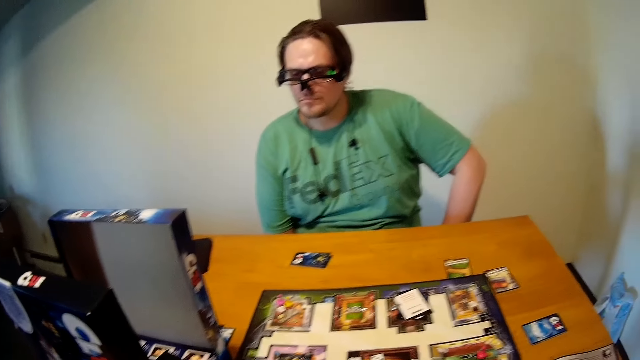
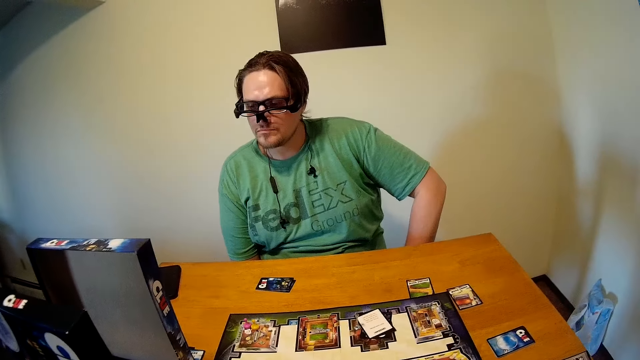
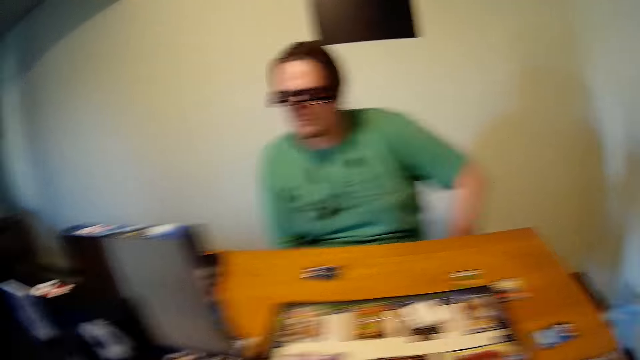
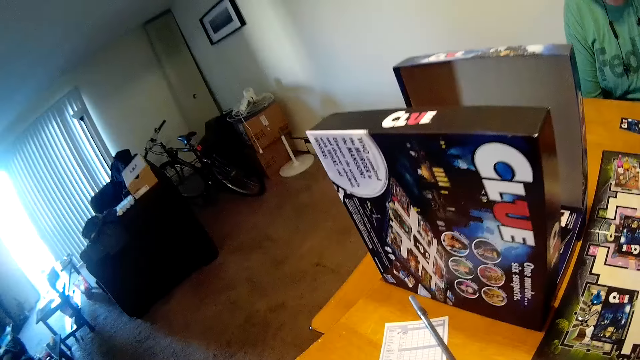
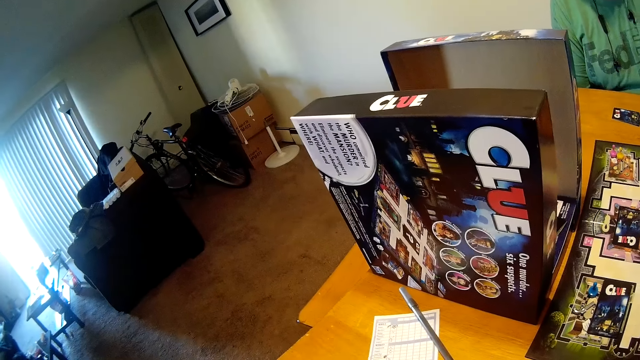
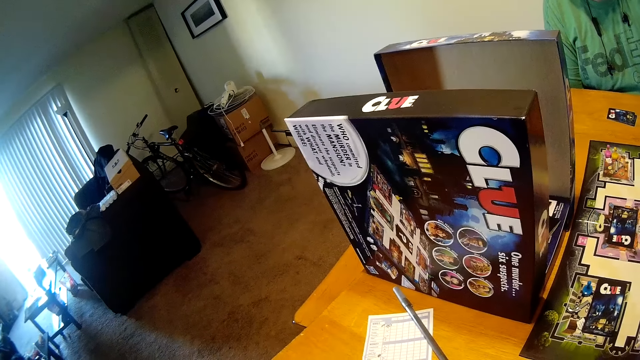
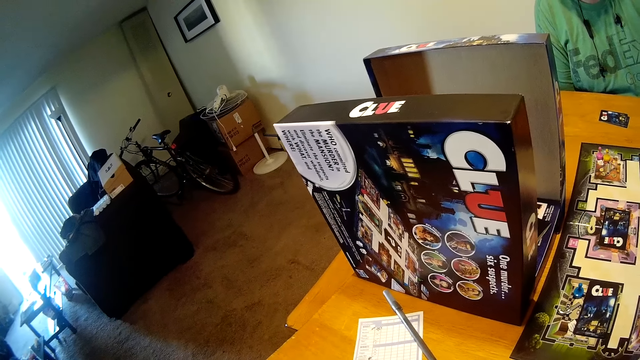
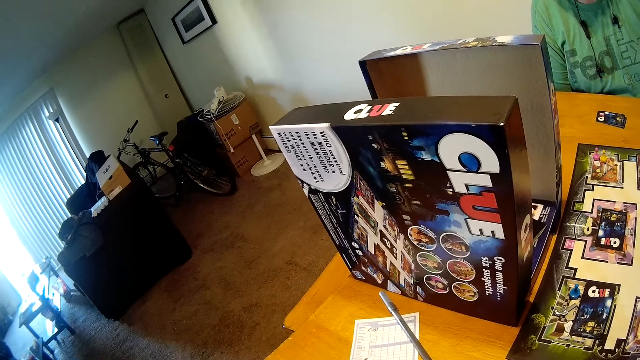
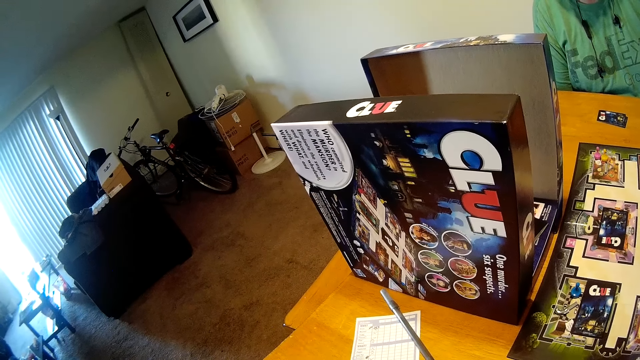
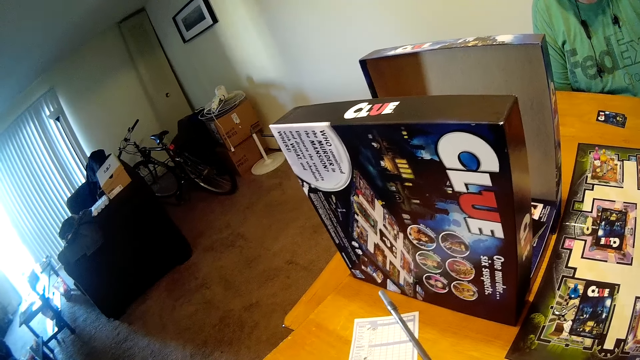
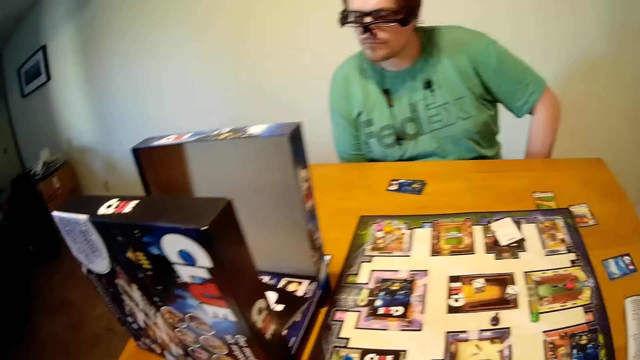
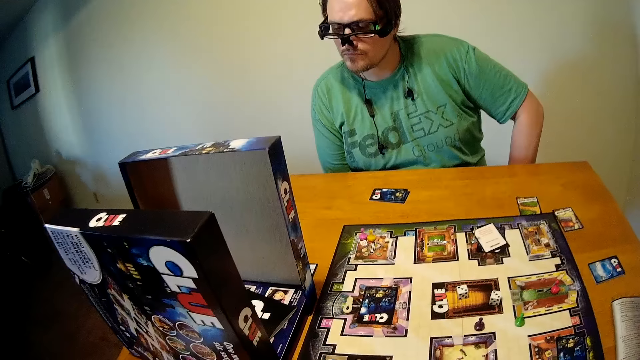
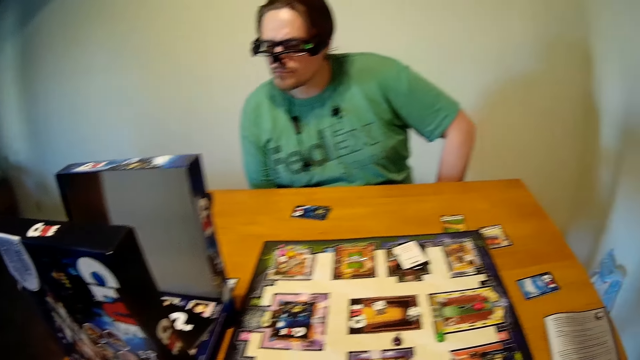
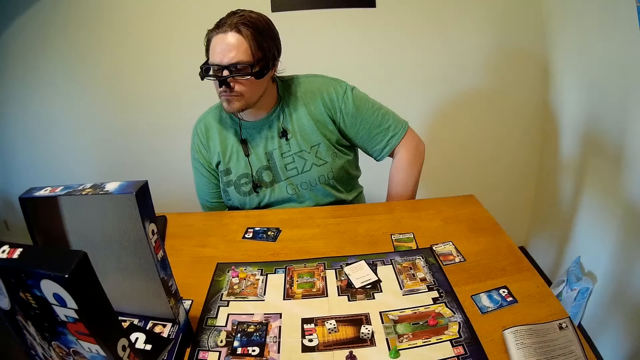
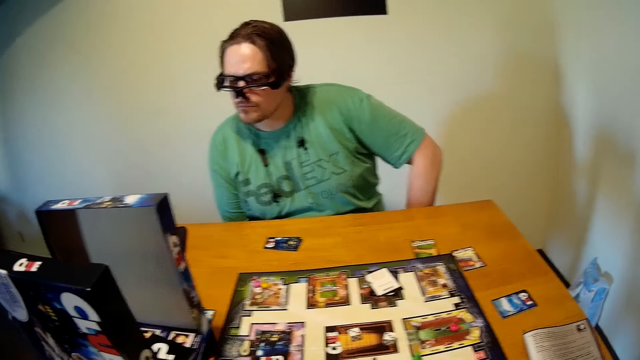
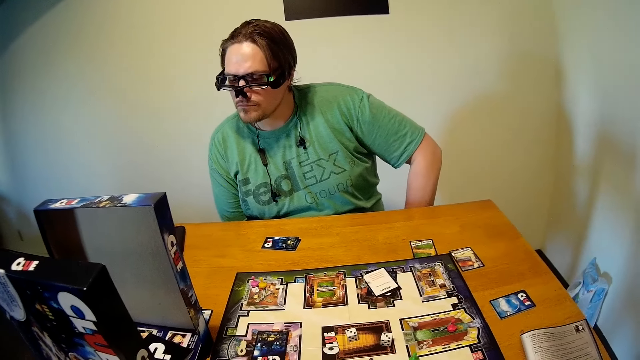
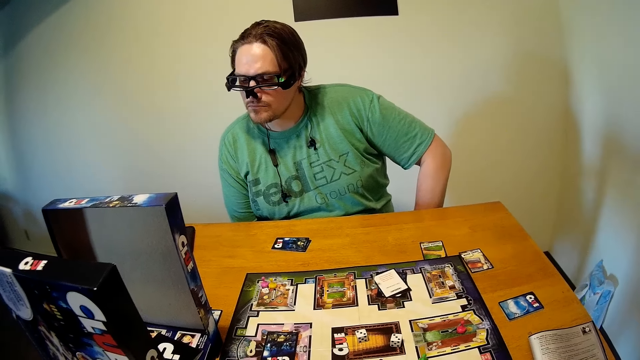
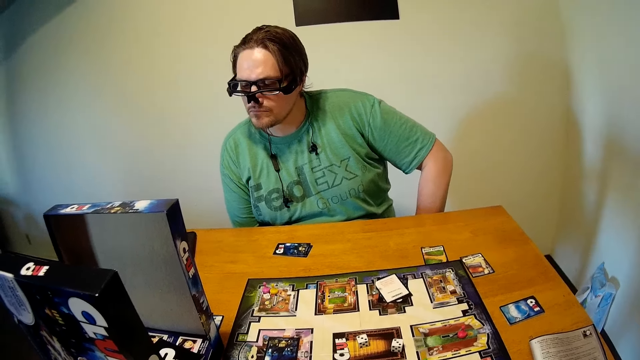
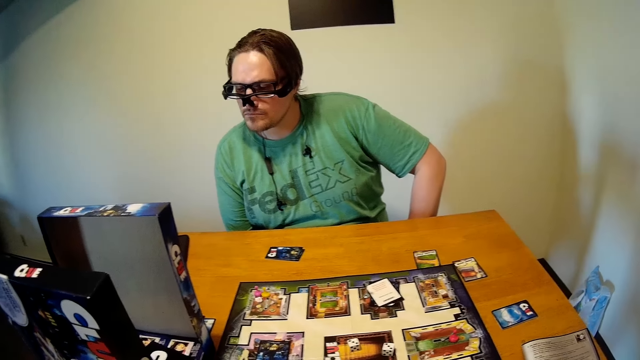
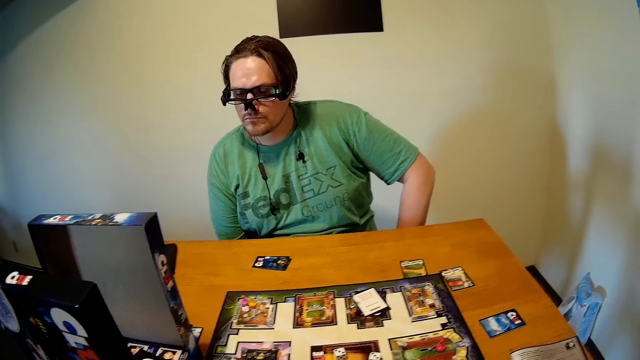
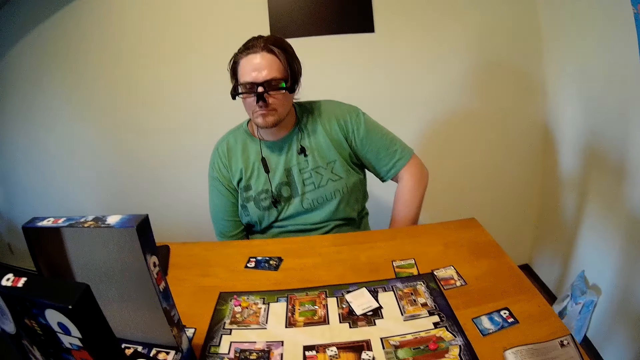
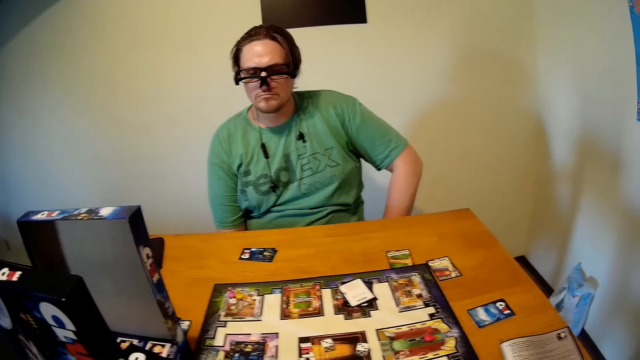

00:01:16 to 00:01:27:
The camera wearer looks at a paper on the table. They look at the chart on the table.

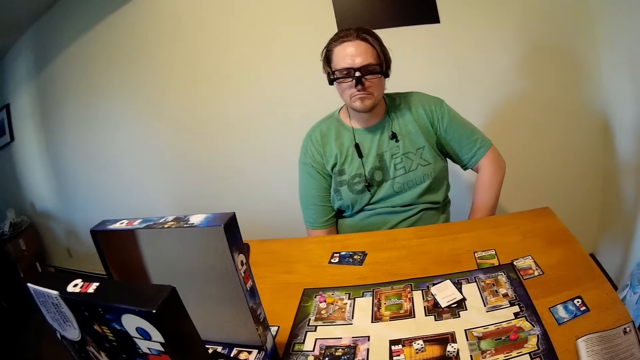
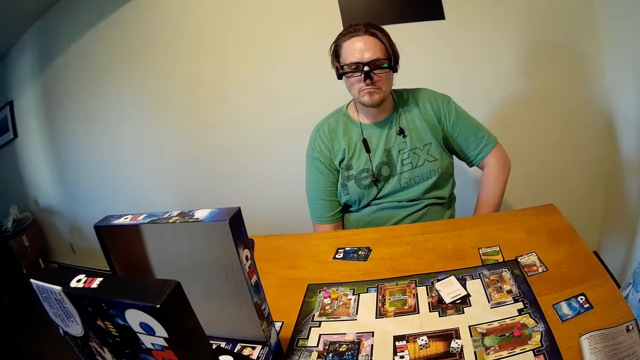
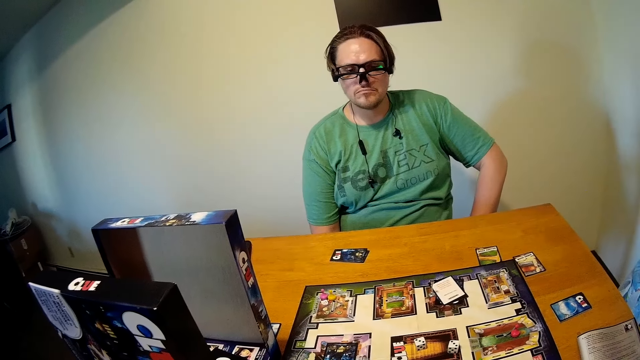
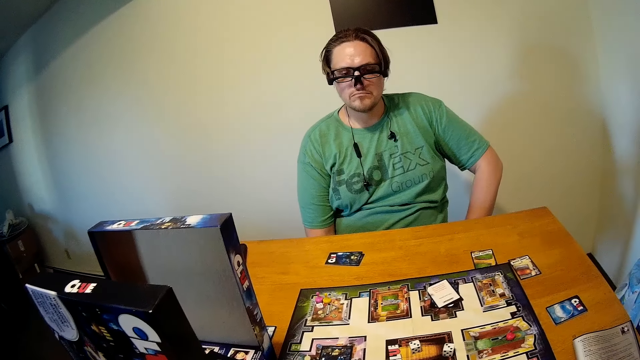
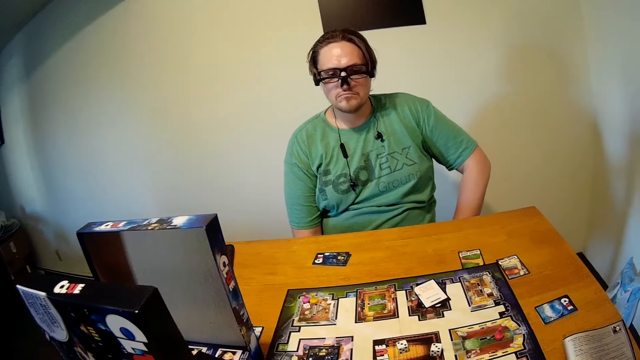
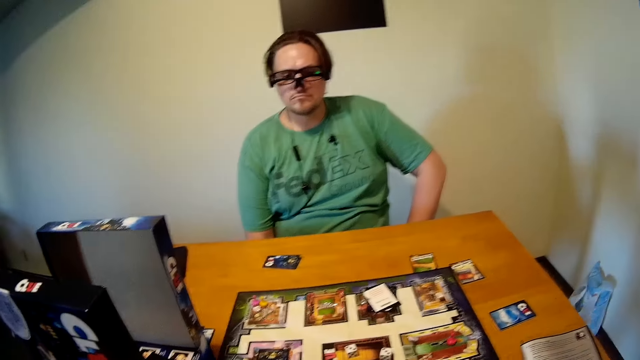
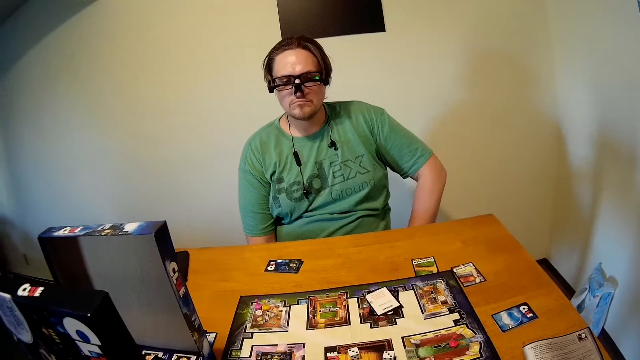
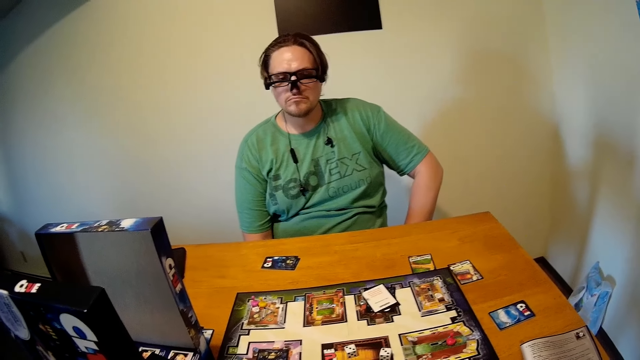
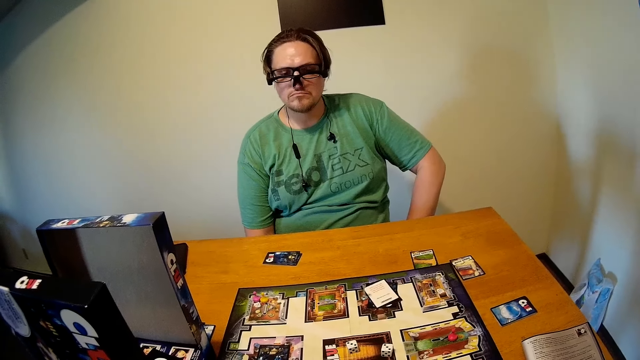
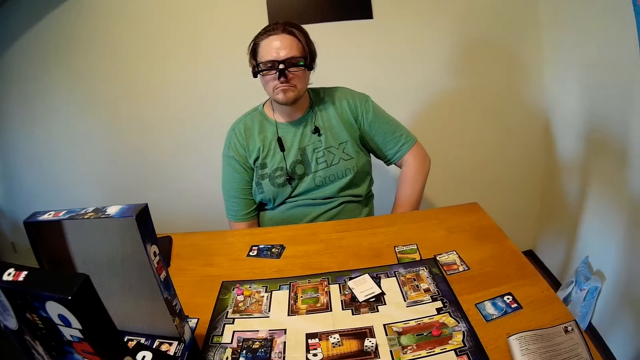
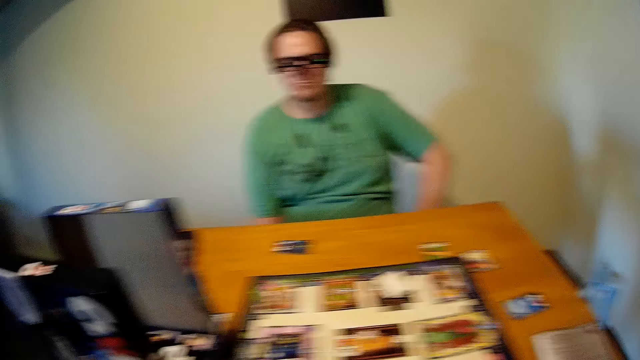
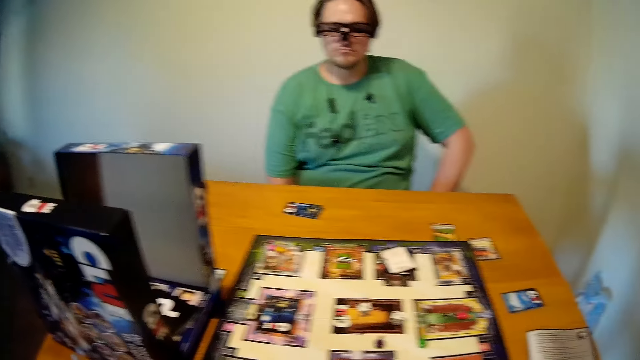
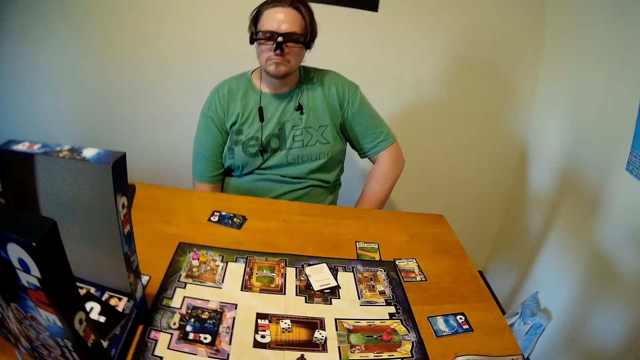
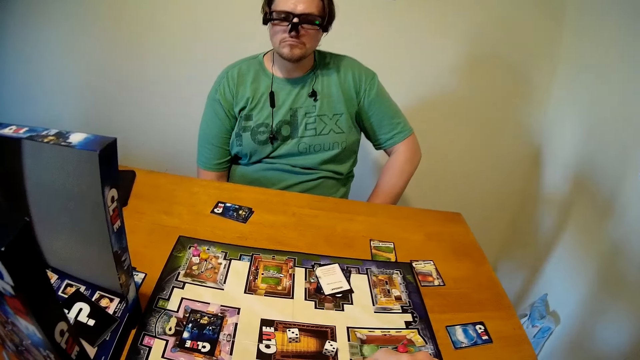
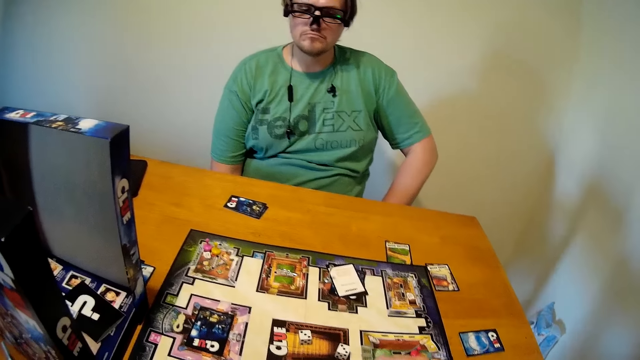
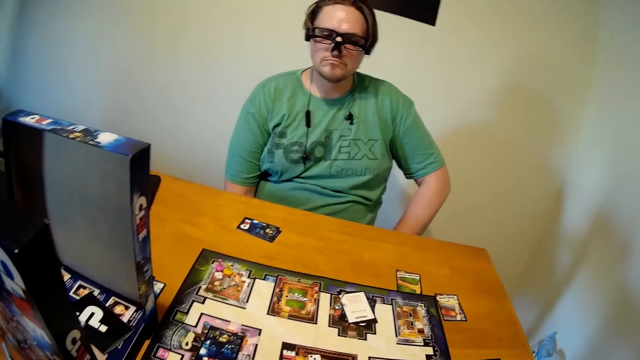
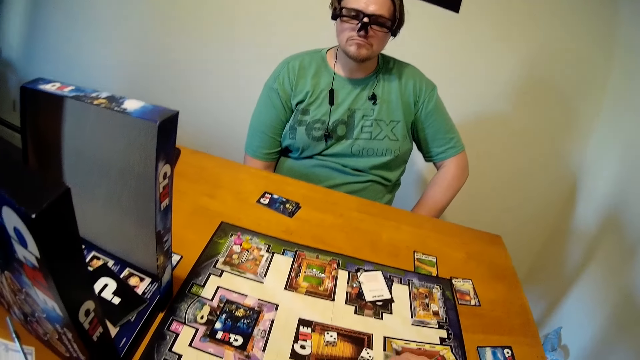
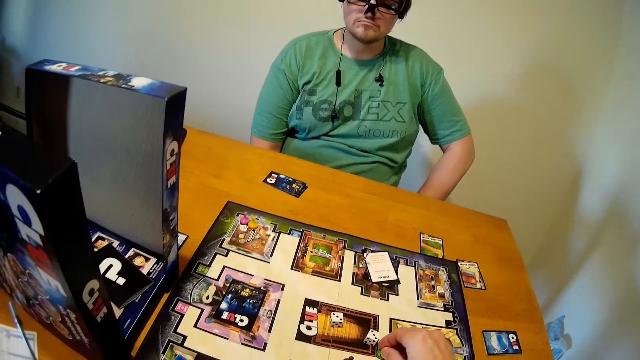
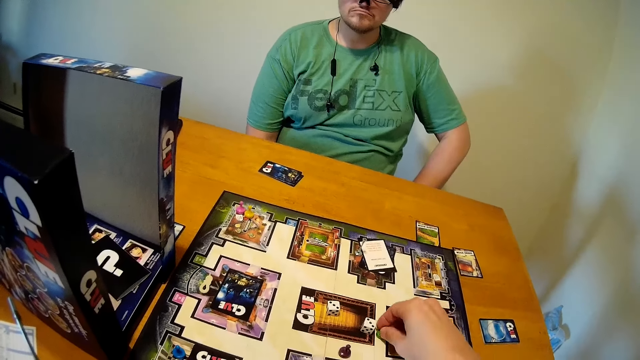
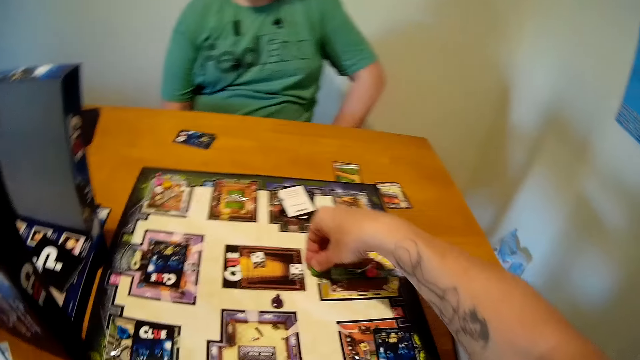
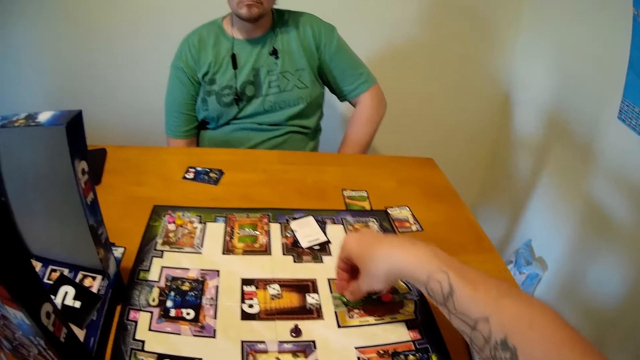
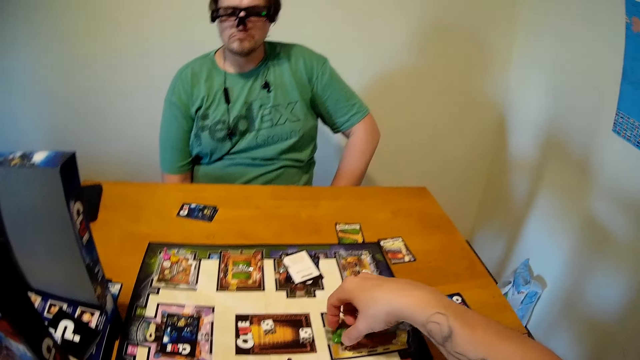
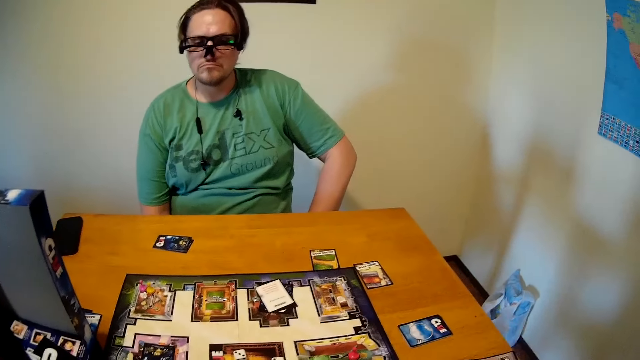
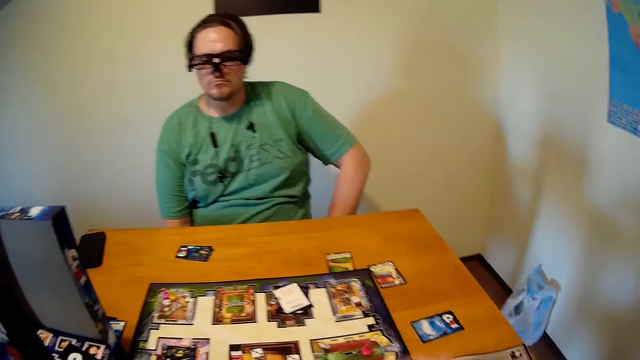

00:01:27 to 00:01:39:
The camera wearer moves dice on the chart. A person moves cards on the table. The camera wearer puts a dice on the chart.
